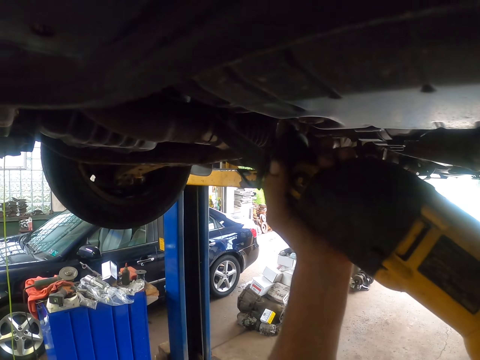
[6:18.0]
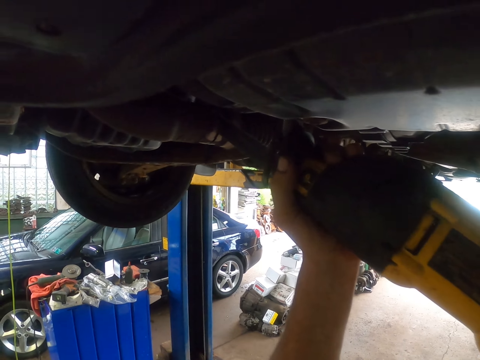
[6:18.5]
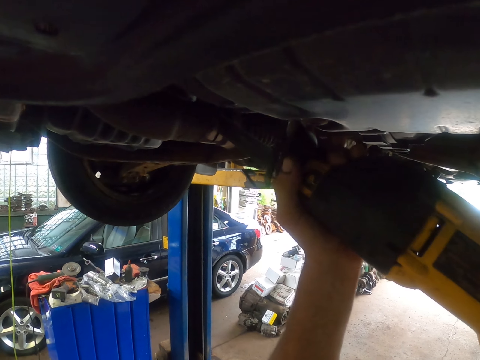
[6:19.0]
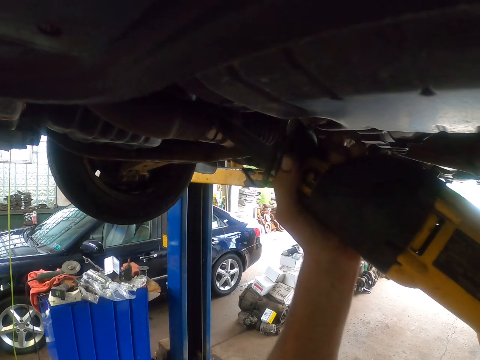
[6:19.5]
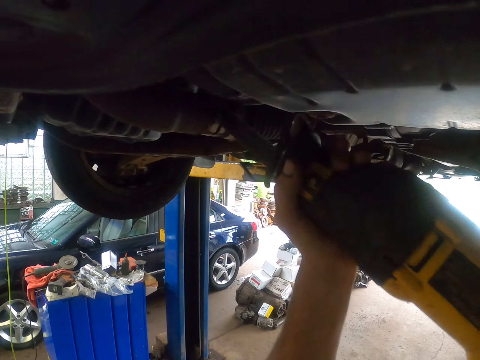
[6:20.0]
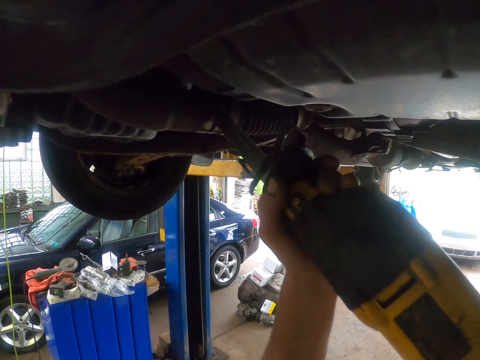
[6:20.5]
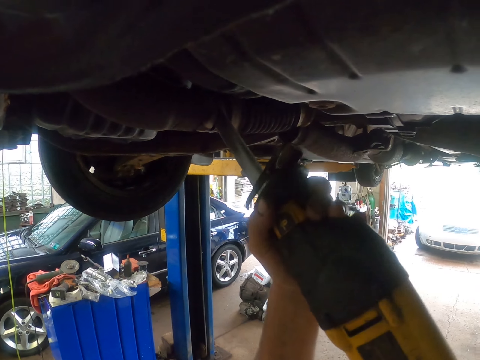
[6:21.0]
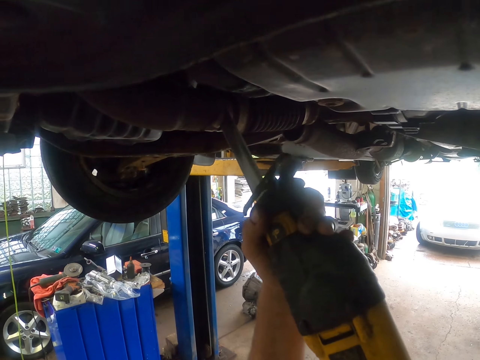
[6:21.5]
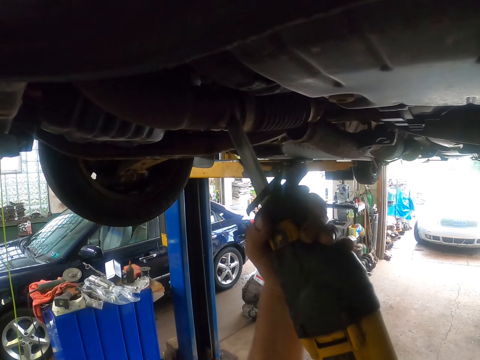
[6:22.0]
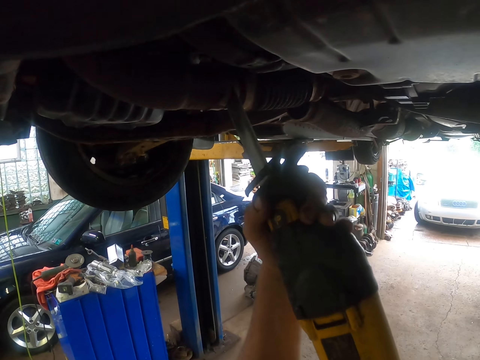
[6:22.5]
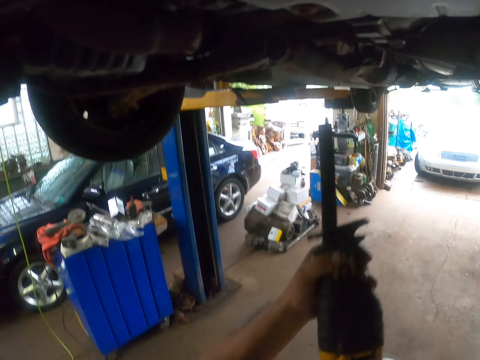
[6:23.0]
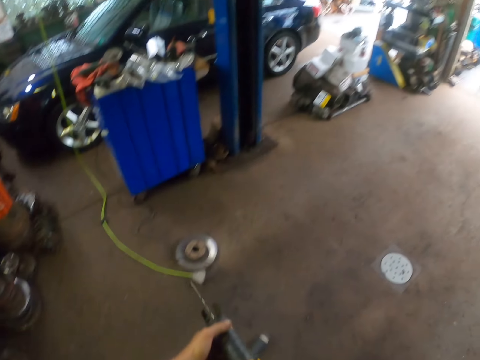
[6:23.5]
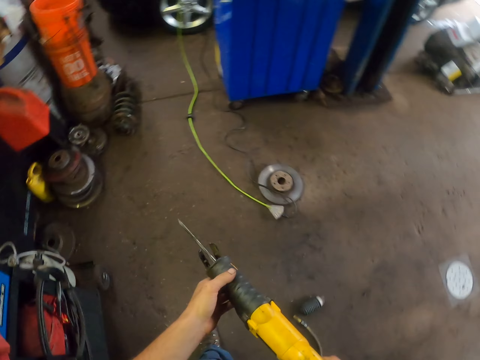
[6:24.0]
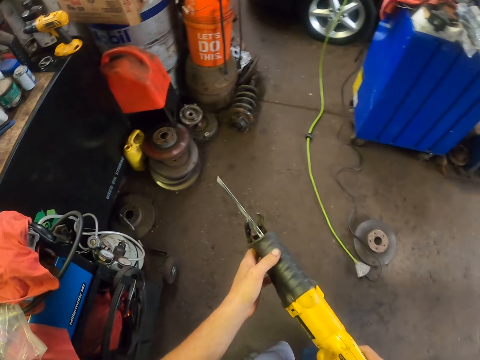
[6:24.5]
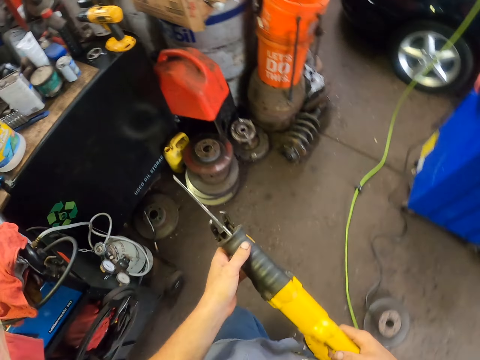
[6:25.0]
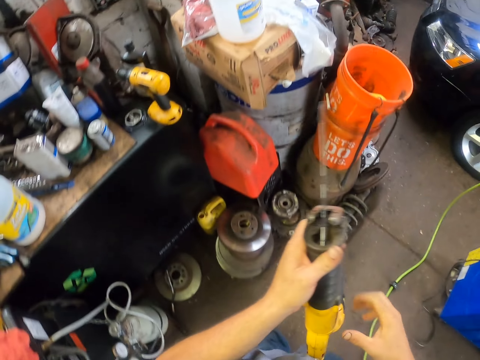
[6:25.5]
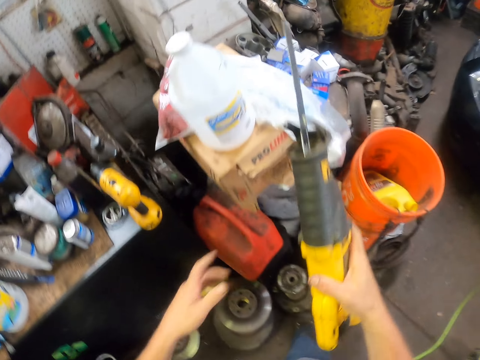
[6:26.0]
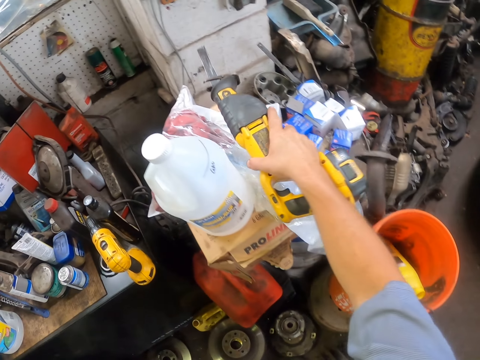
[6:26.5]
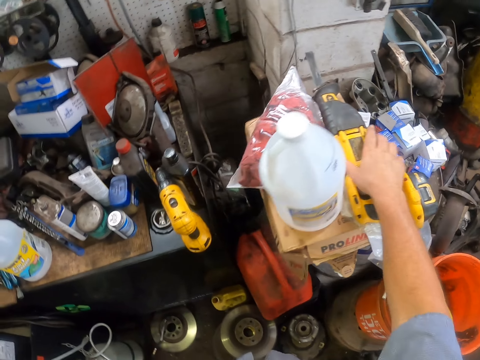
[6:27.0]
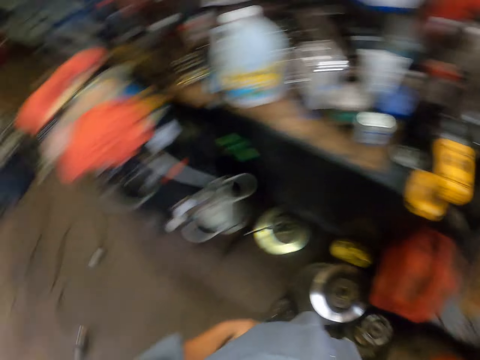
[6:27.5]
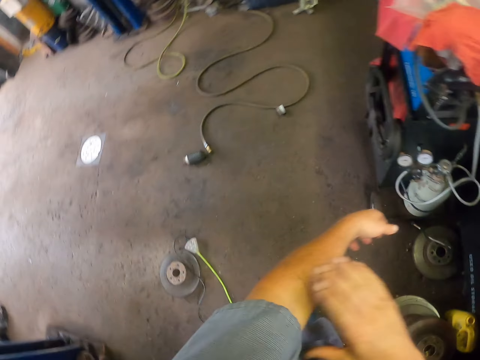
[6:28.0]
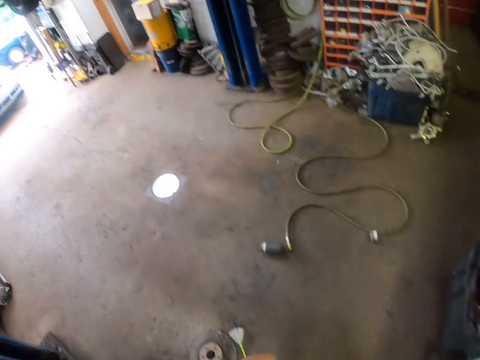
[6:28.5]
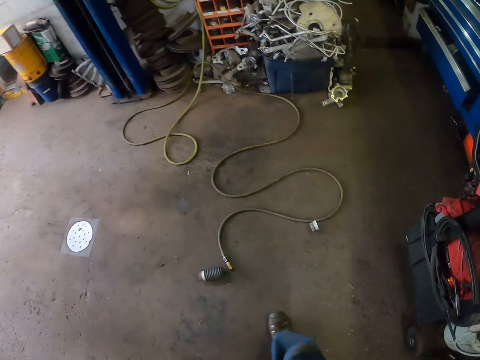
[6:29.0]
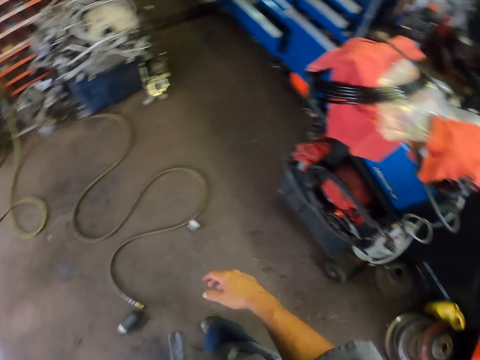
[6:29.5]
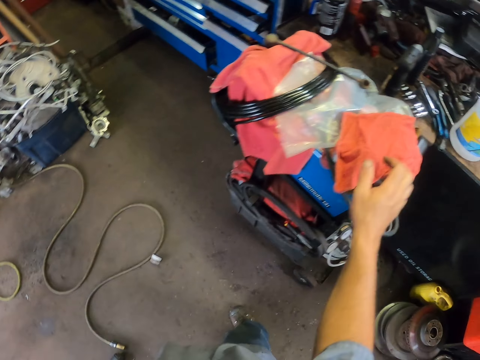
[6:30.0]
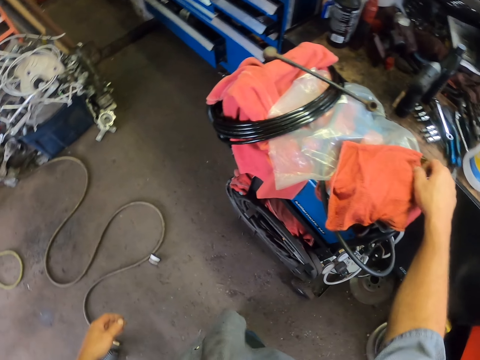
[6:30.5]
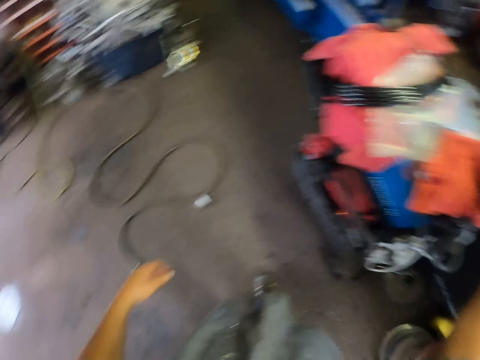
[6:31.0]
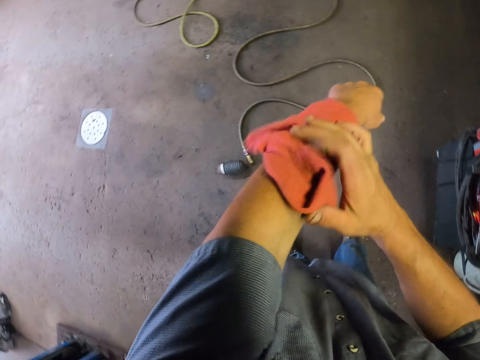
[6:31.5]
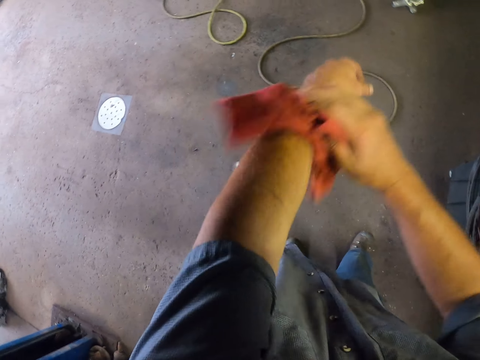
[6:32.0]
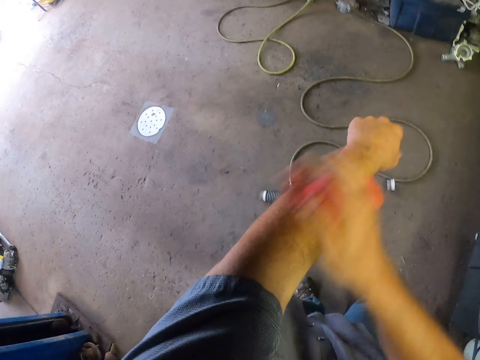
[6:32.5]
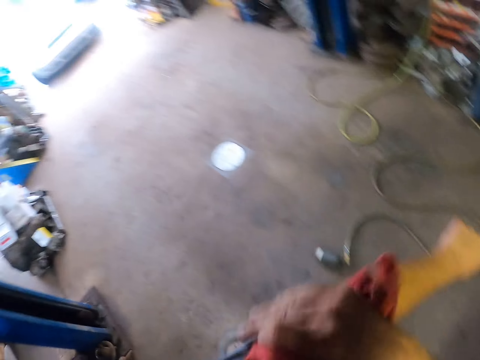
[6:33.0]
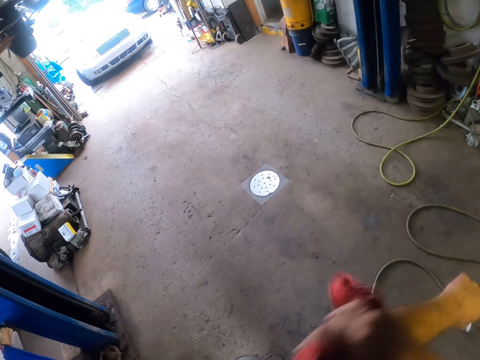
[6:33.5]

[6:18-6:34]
The camera wearer moves around the driller on something. They move around the driller on something again. They look at the driller. They move the driller away from something. They walk ahead. They put the reciprocating saw down. They place the driller on the table. They brush the right hand on the left arm. They pick up a cloth or rag with the right hand. They wipe the left arm with the cloth.

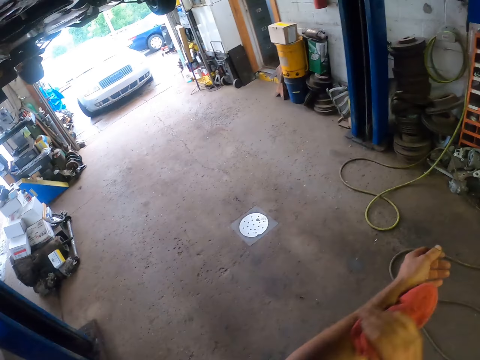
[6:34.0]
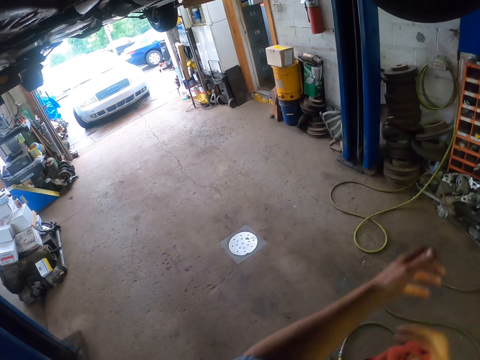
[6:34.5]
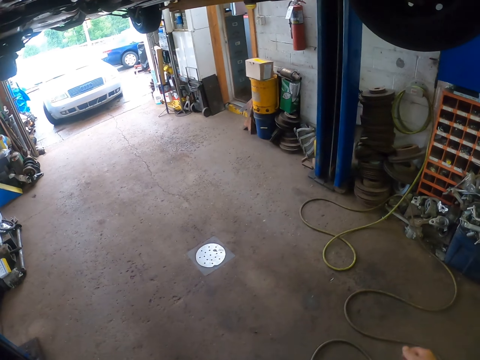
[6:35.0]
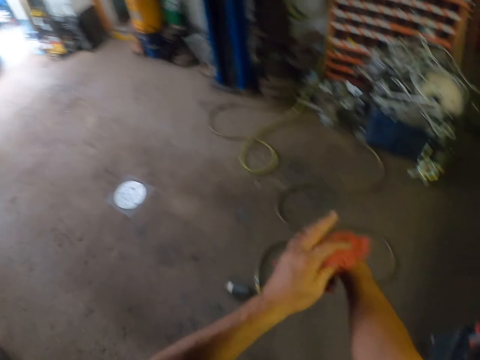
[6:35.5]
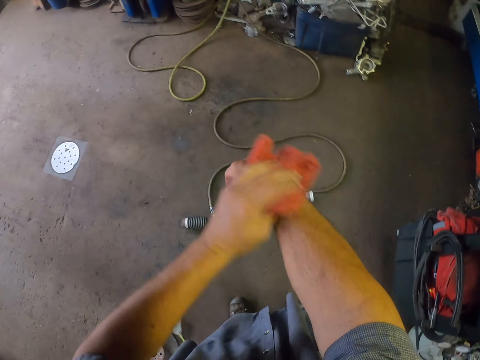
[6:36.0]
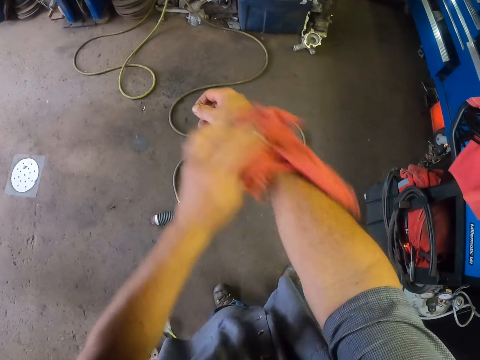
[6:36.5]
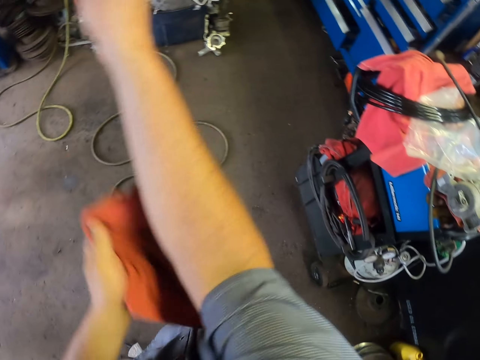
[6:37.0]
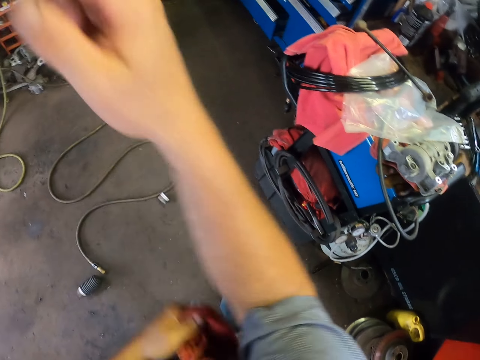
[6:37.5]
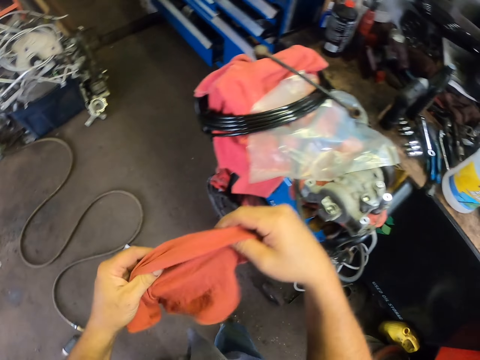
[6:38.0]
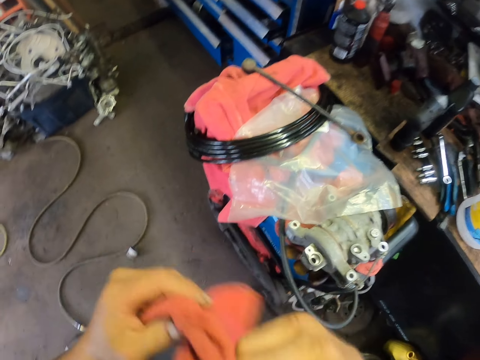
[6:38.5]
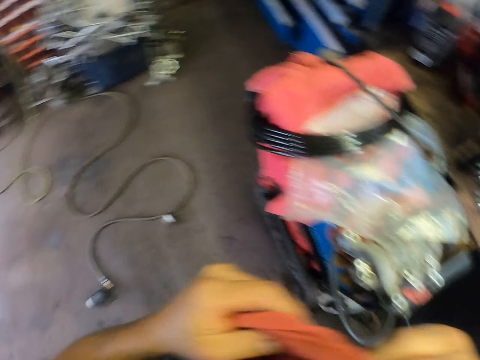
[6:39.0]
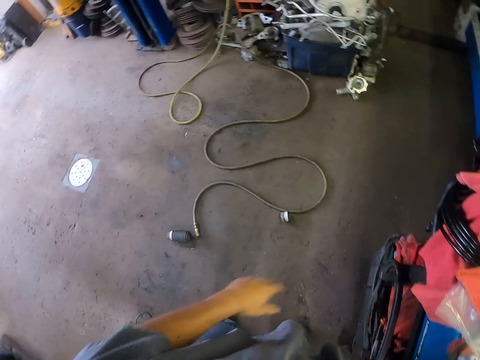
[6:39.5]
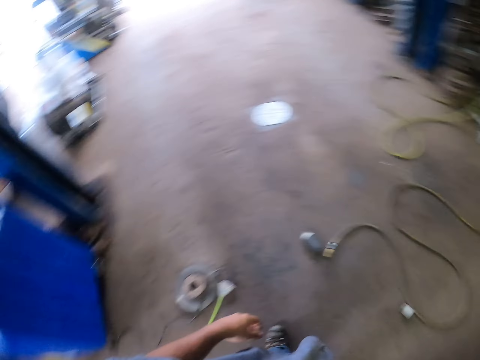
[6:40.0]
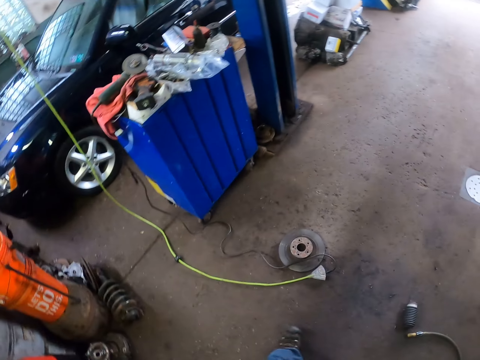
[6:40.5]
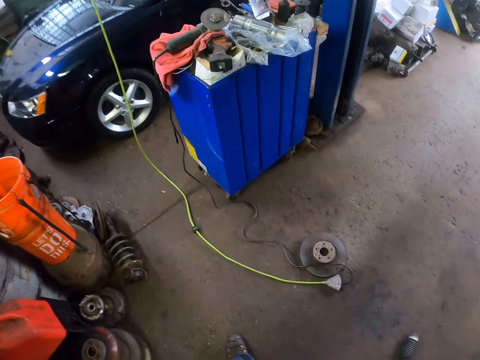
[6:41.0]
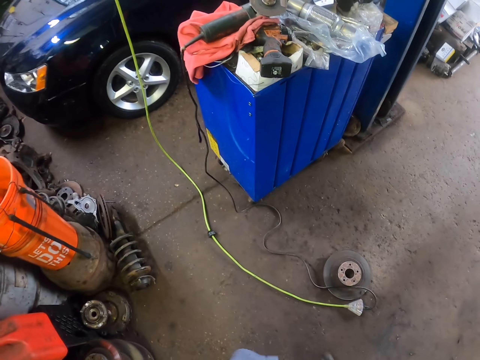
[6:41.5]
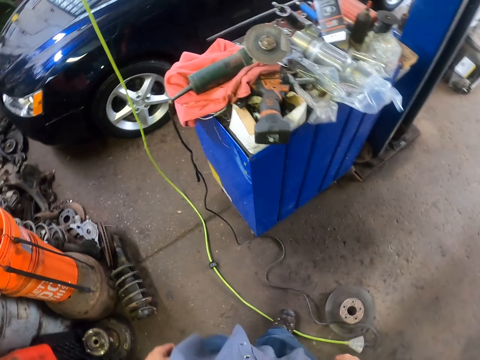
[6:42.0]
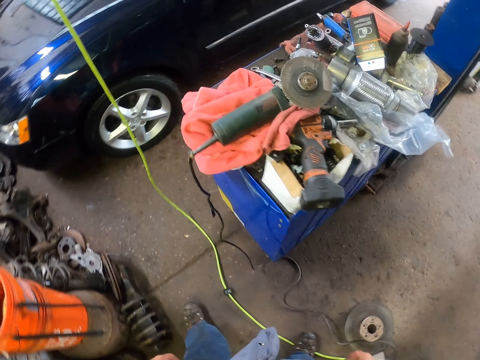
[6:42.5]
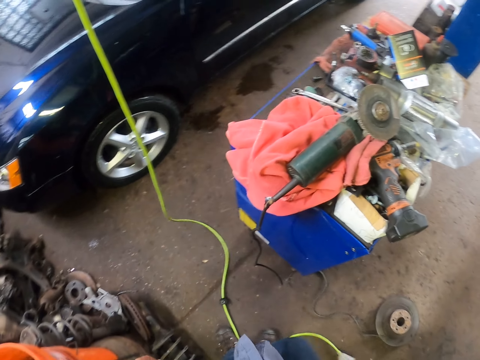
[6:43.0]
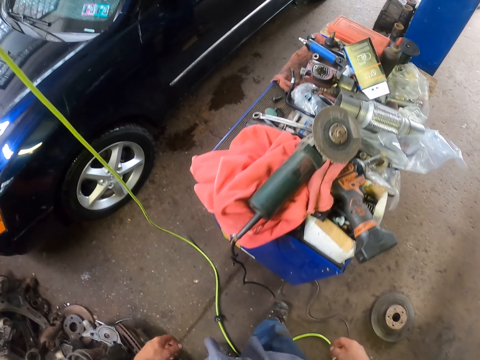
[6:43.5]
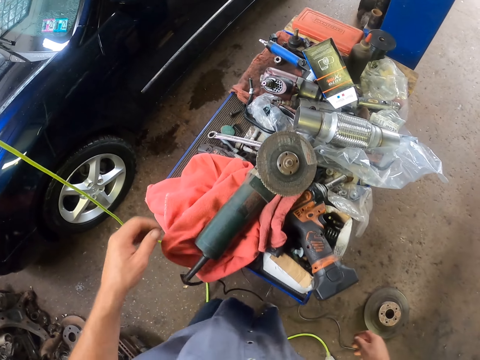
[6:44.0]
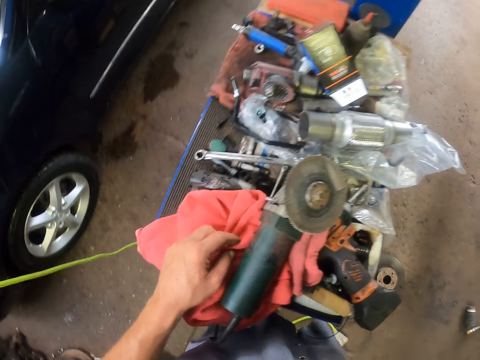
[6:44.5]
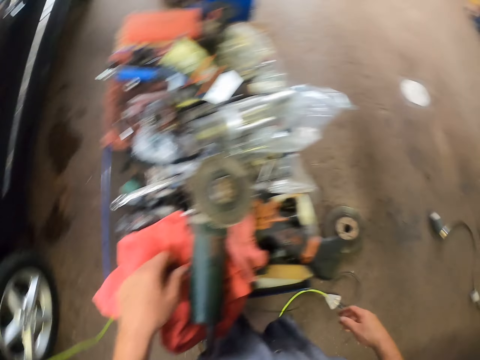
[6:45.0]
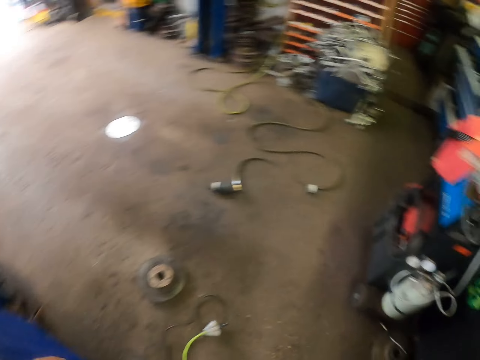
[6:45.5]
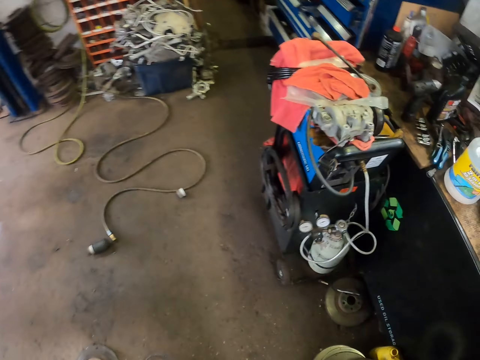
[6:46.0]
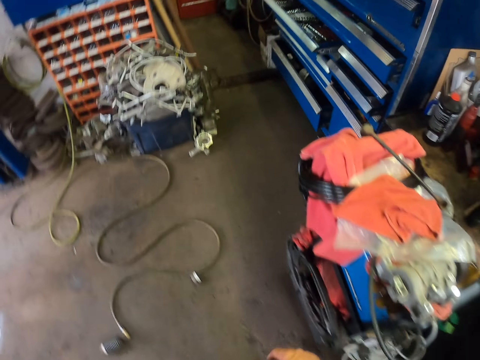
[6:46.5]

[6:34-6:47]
The camera wearer looks ahead. They wipe the right arm with the cloth. They put the rag down. They lift the cloth up. They move around. They look around. They walk ahead. They look around.
